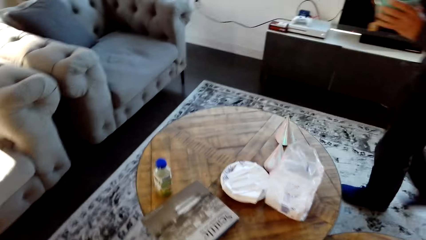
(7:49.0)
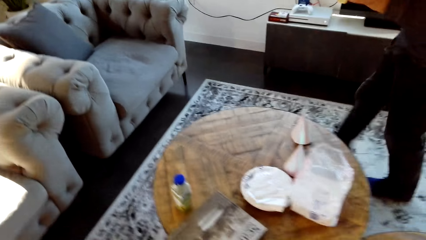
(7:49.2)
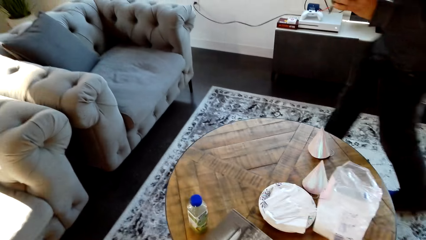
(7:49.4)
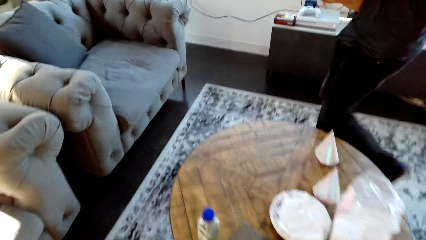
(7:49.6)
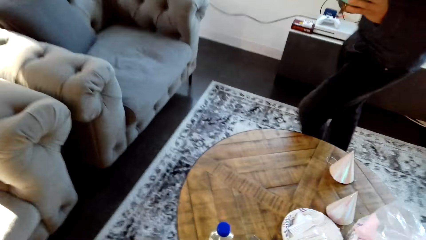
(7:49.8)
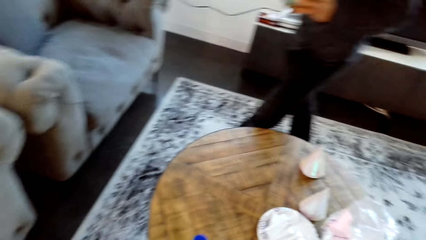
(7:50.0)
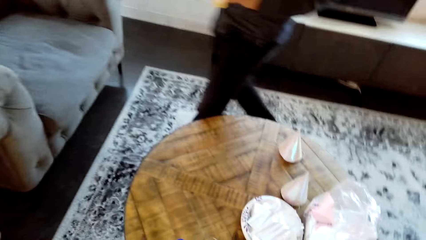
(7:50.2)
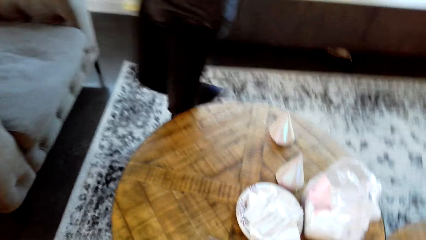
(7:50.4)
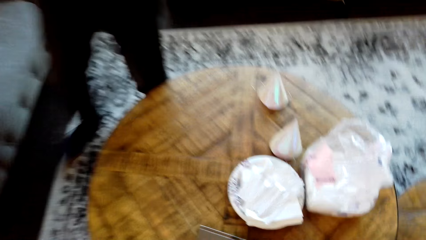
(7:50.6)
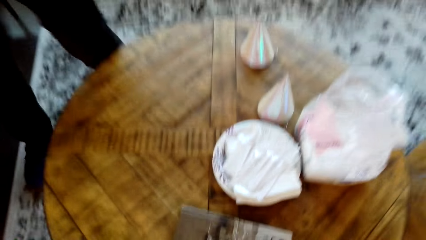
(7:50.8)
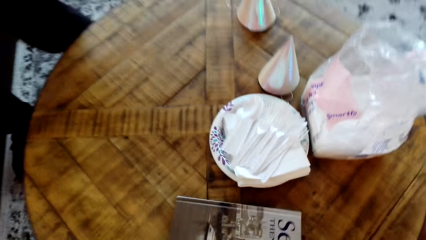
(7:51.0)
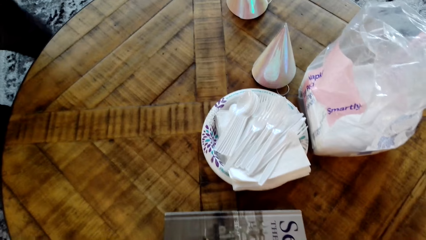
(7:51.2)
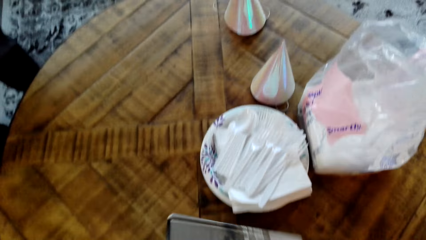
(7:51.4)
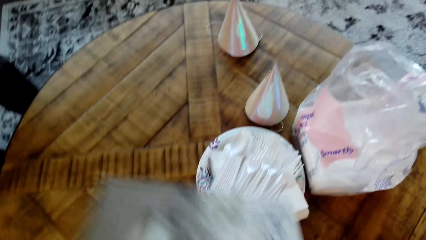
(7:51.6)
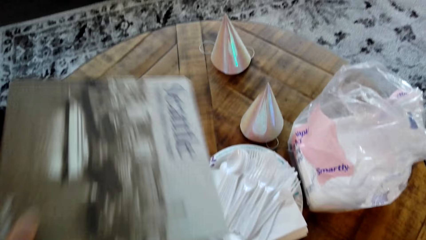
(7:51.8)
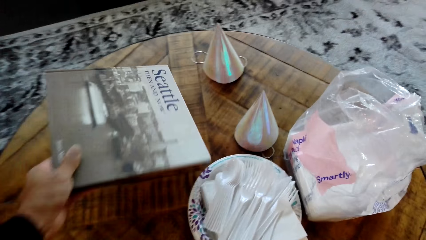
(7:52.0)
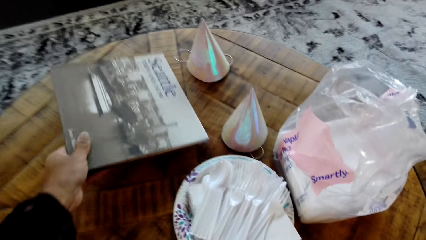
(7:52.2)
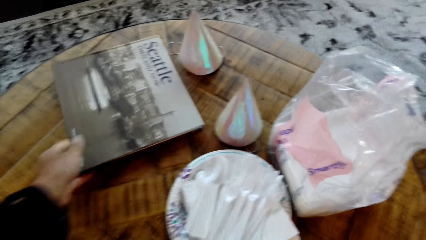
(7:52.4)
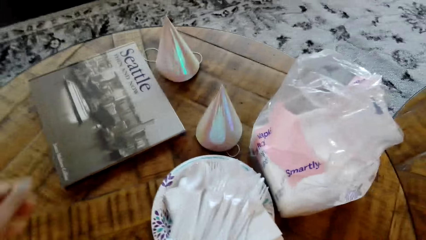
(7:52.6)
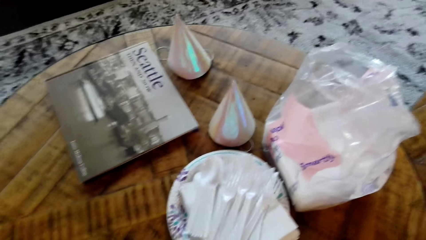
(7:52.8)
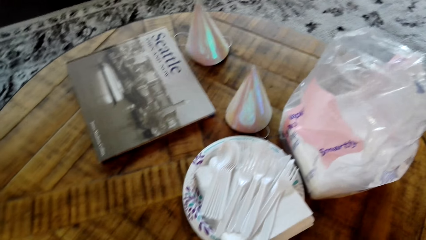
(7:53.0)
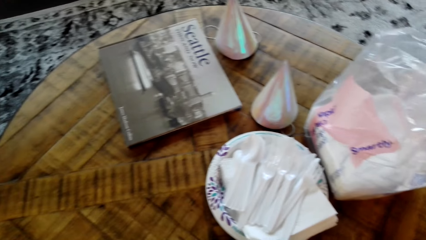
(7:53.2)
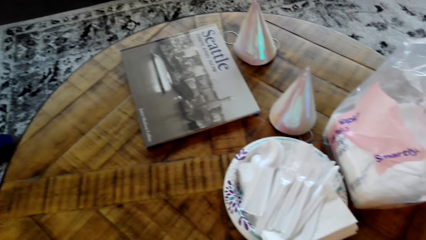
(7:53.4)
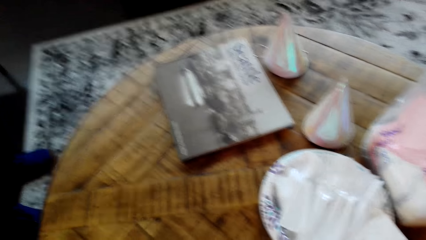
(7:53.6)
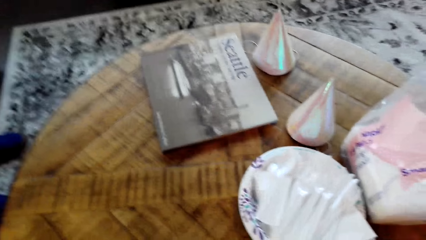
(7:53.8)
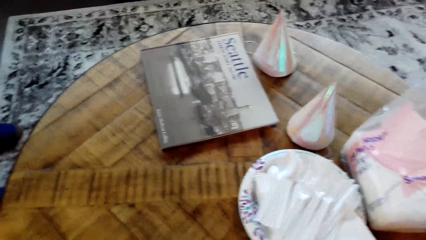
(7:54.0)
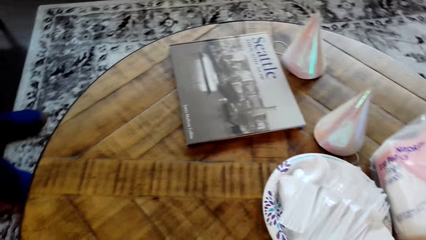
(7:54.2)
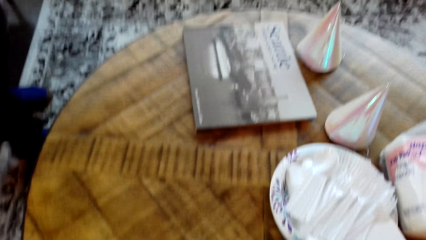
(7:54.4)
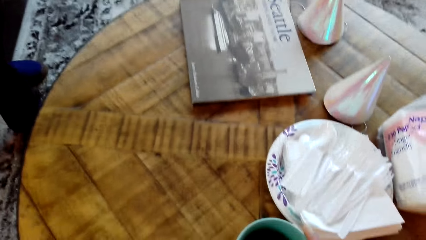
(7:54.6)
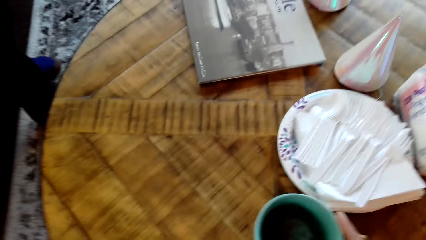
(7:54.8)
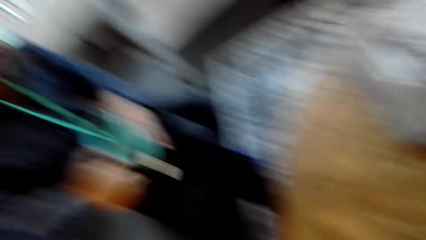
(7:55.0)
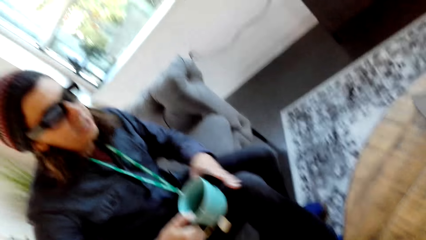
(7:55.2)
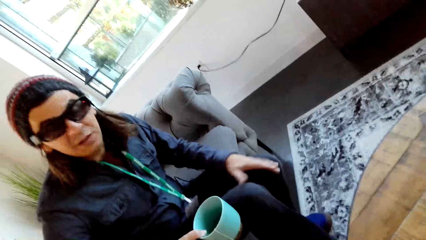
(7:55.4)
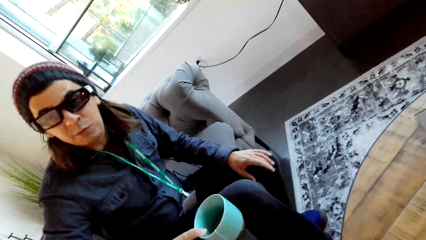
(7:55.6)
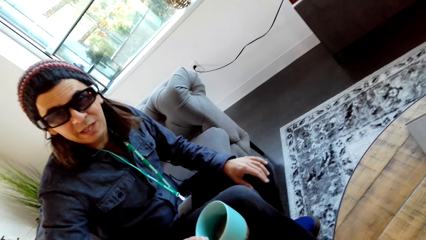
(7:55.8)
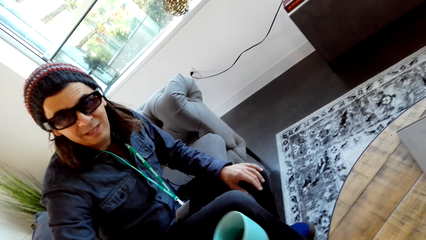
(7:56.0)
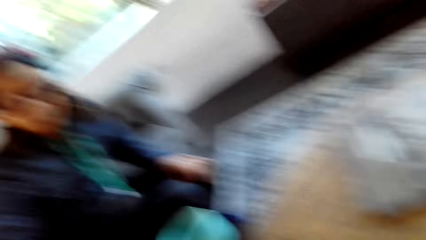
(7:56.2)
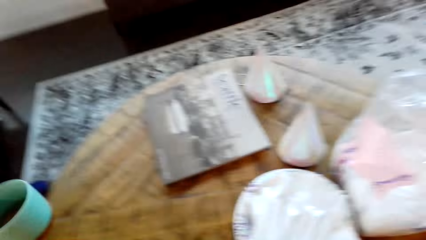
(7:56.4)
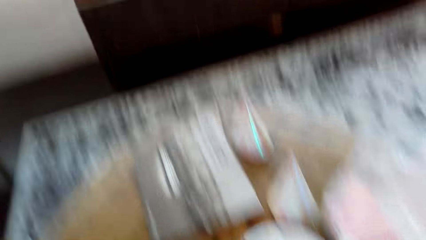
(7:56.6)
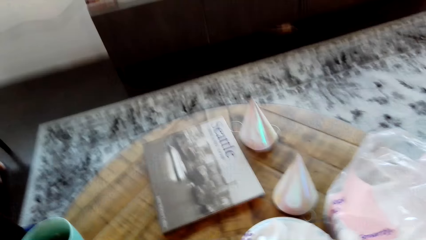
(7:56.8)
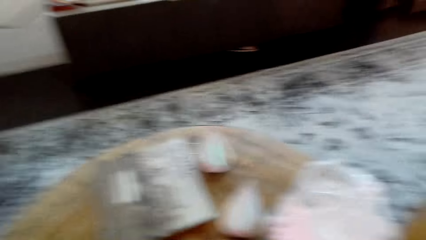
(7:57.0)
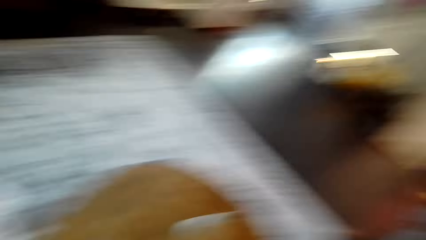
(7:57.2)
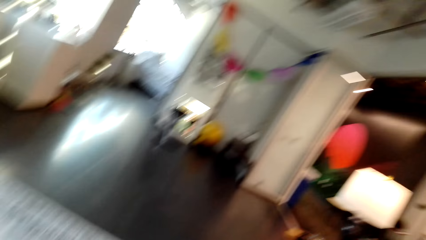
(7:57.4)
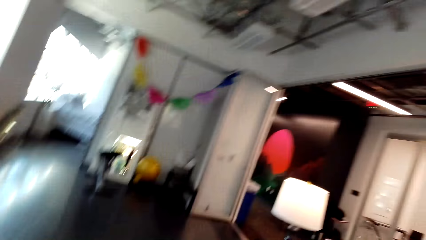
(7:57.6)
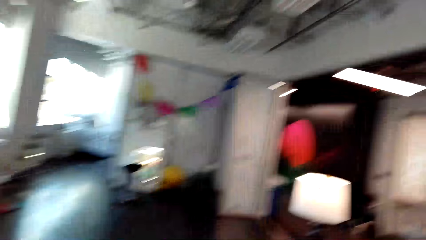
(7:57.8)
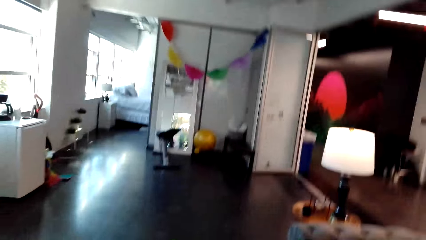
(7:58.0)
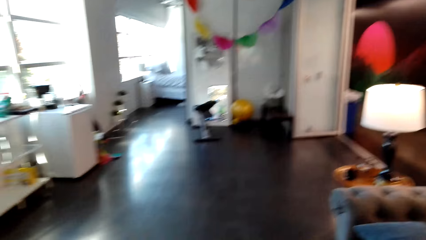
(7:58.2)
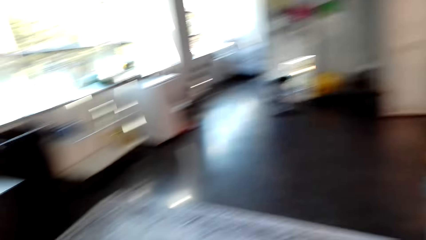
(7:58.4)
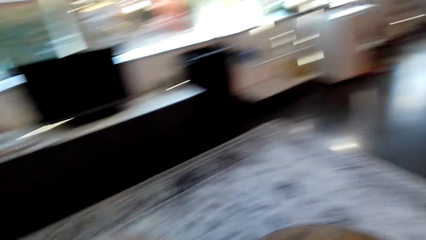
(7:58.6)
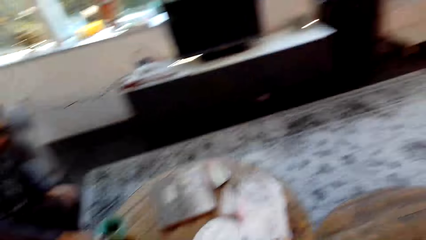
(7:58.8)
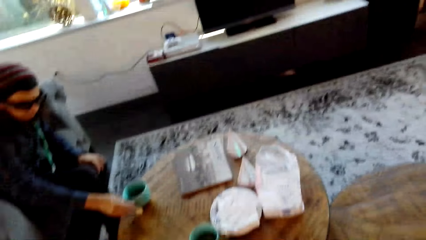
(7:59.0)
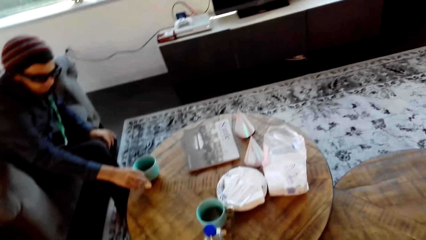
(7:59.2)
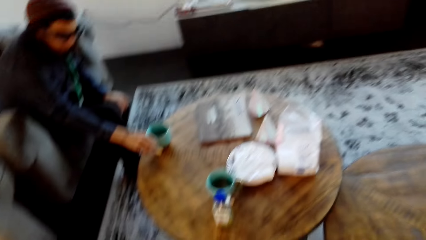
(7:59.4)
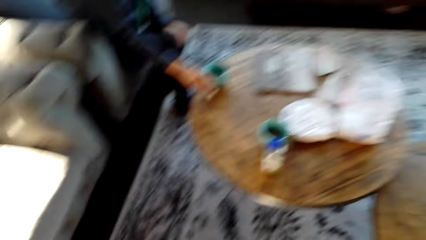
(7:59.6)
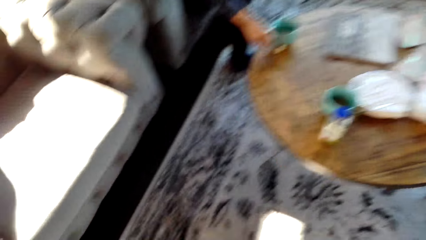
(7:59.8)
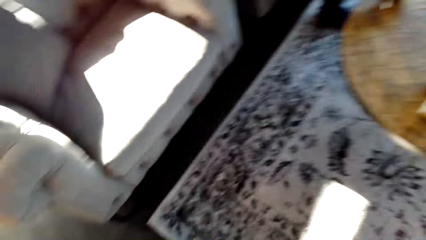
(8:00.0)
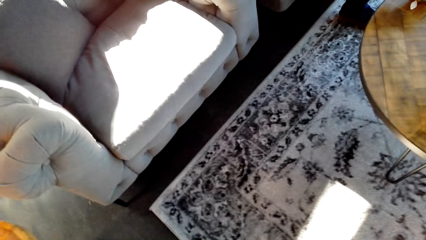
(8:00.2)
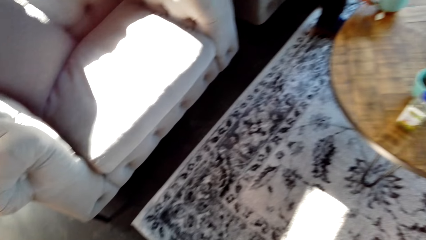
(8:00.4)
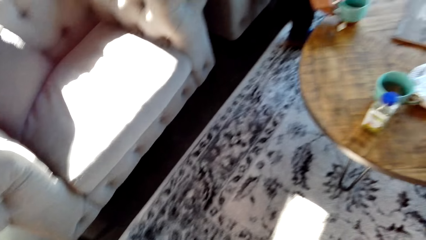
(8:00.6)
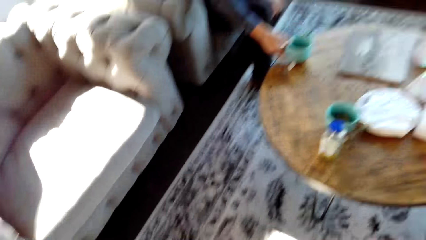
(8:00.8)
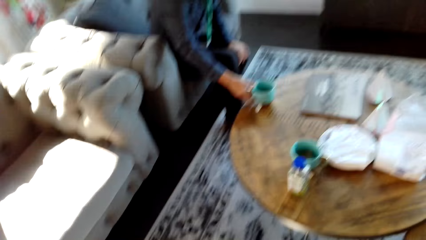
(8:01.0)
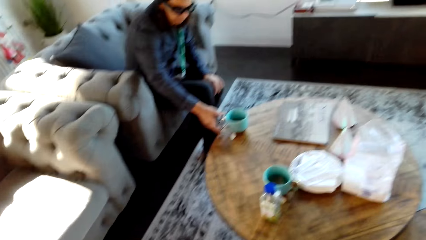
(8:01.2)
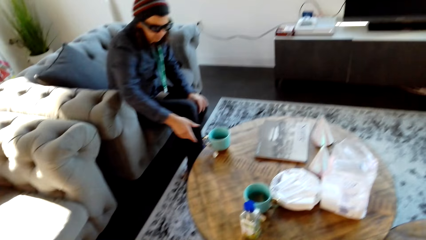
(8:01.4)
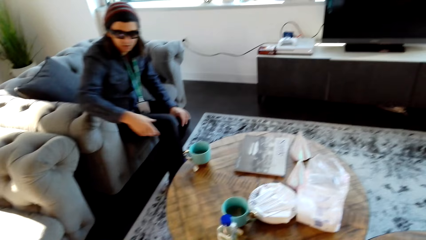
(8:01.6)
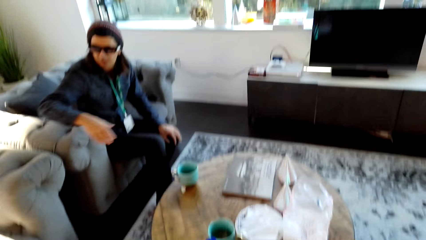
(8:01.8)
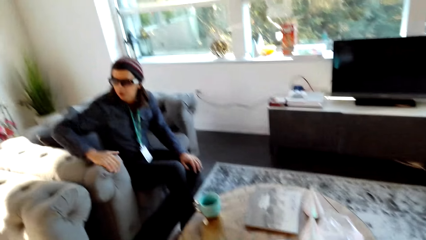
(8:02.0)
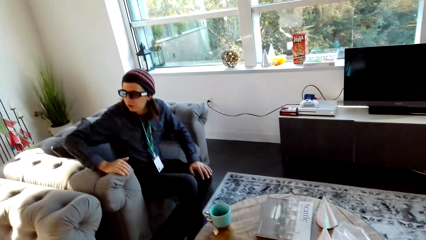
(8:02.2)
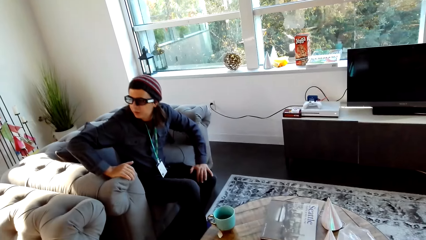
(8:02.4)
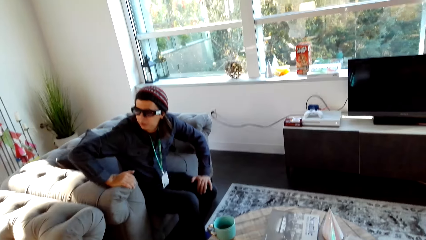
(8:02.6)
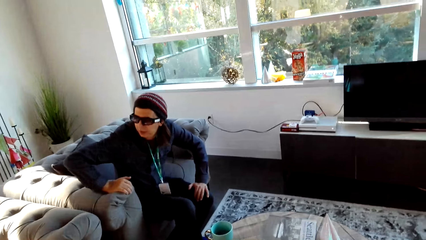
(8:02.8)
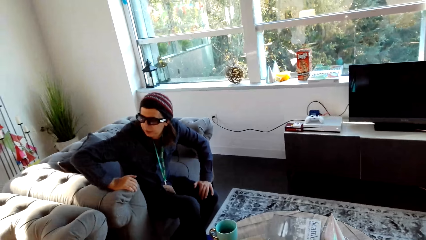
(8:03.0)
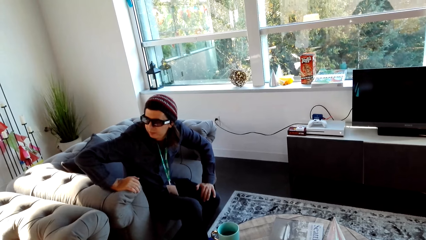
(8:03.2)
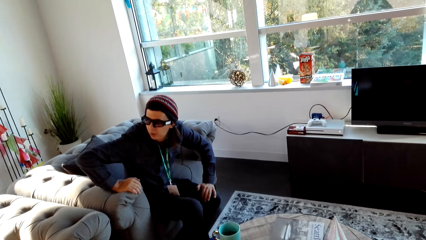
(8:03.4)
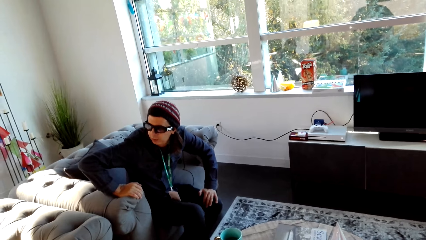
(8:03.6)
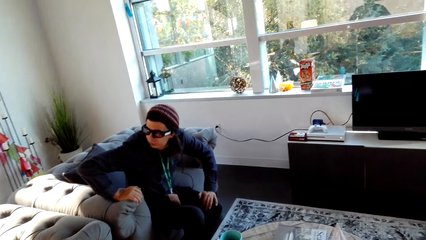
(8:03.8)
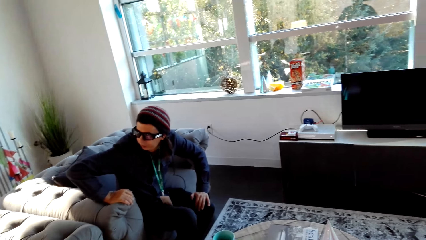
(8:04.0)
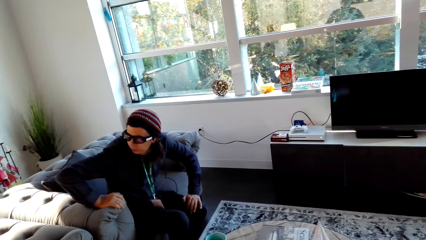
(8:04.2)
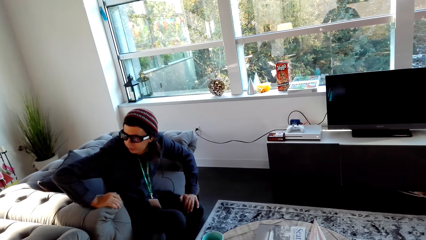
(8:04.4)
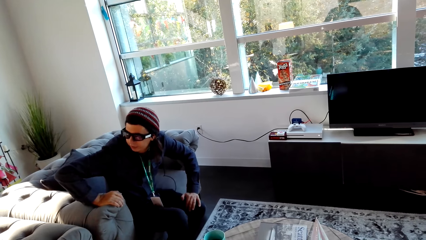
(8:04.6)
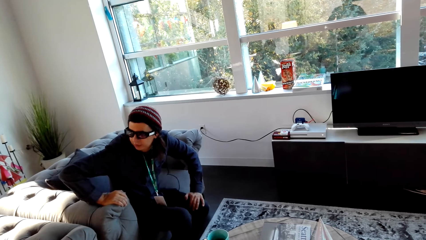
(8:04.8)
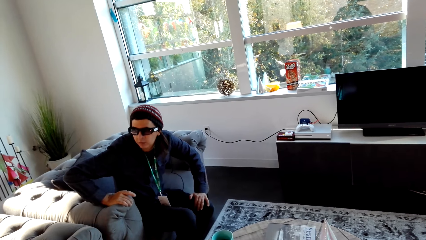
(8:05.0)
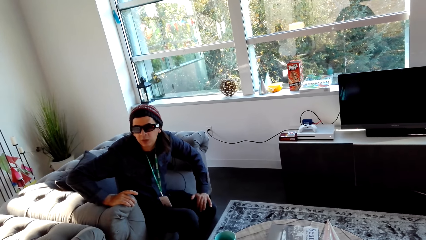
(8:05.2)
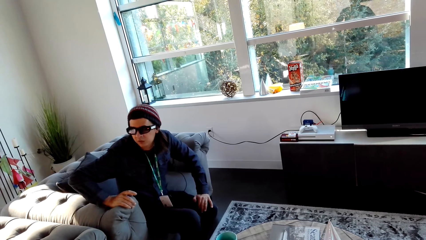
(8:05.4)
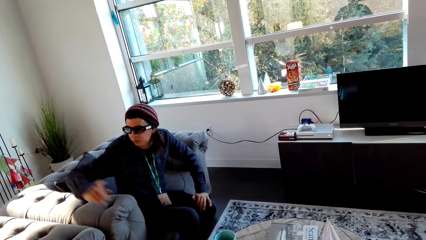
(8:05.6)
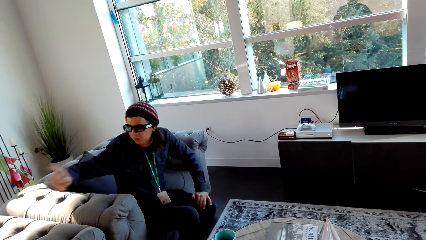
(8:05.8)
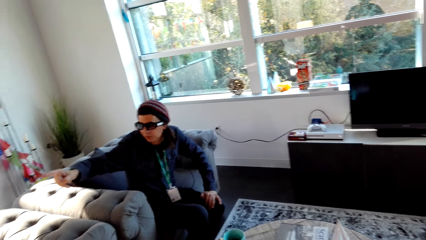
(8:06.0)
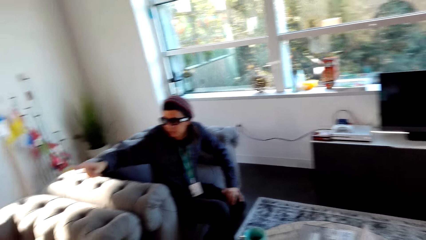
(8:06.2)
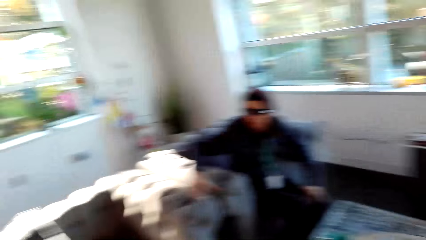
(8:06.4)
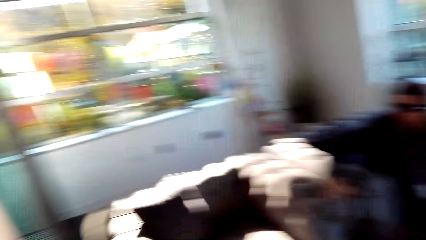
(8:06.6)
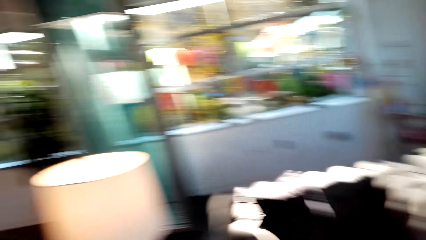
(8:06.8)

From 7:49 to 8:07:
The camera wearer picks up a book or magazine. They put the magazine on the table. They converse with a man. They look around. The man puts a cup of tea on the table. The camera wearer converses with the man.
